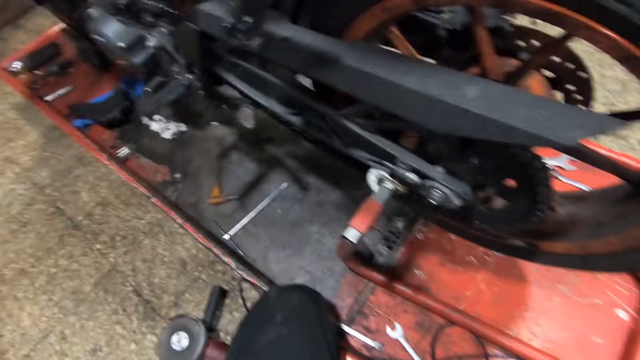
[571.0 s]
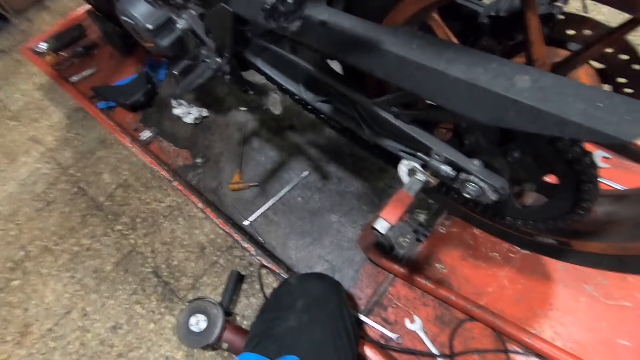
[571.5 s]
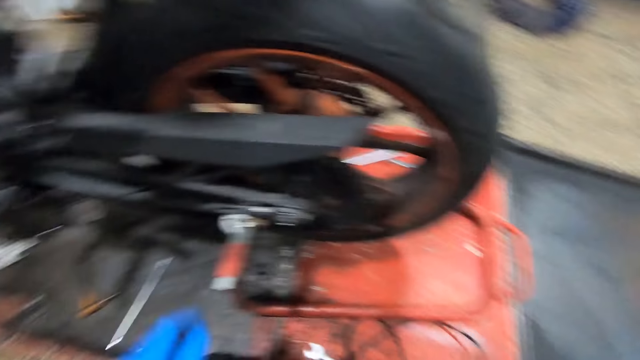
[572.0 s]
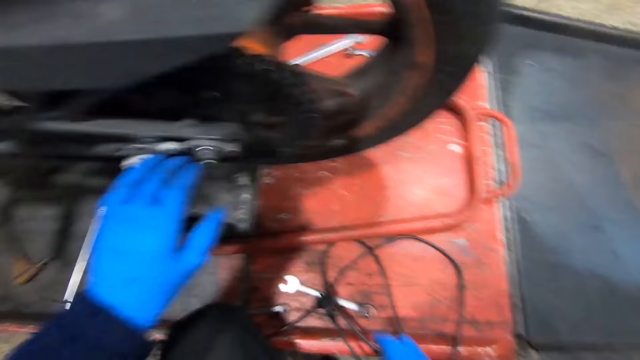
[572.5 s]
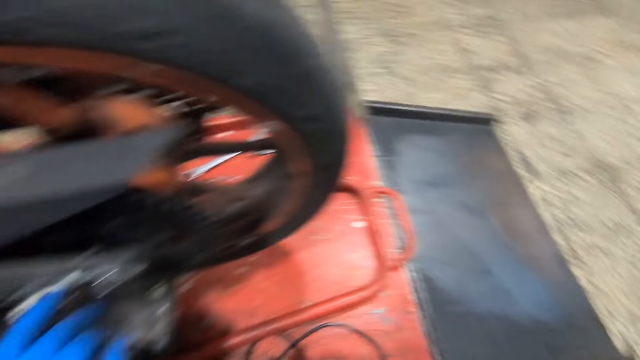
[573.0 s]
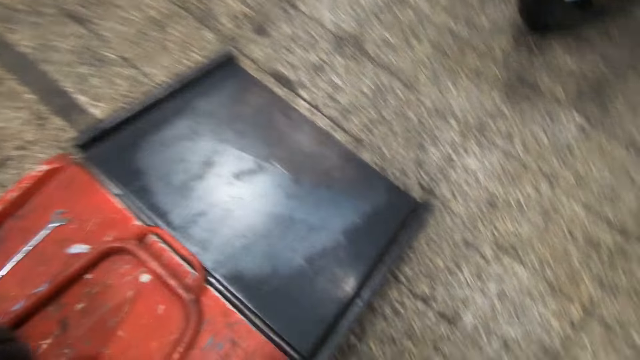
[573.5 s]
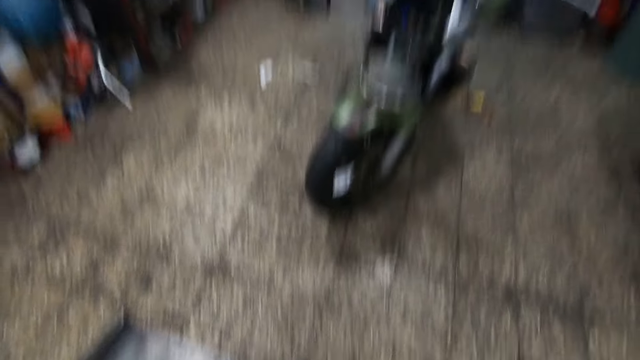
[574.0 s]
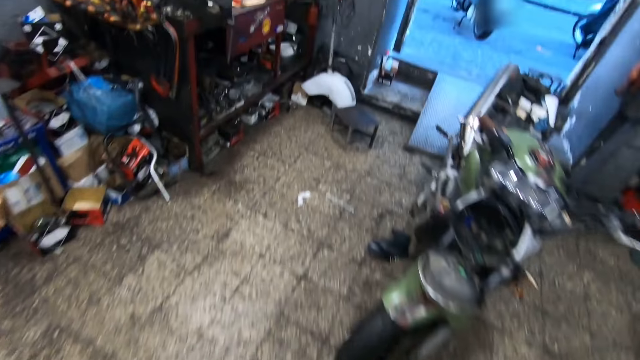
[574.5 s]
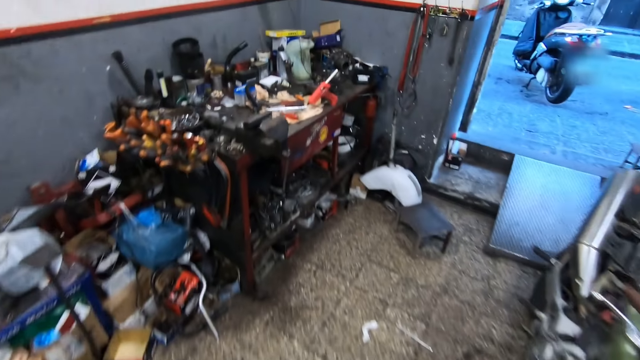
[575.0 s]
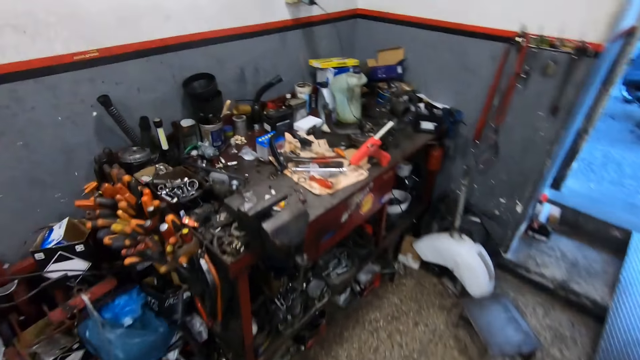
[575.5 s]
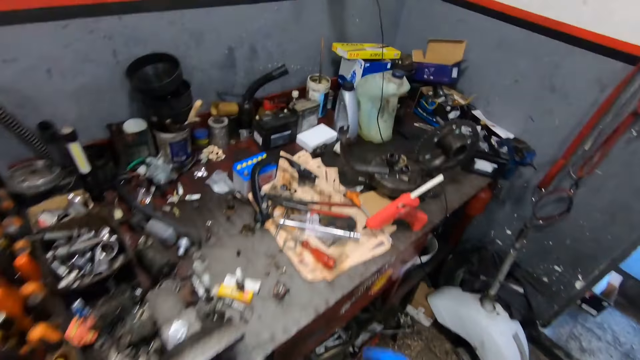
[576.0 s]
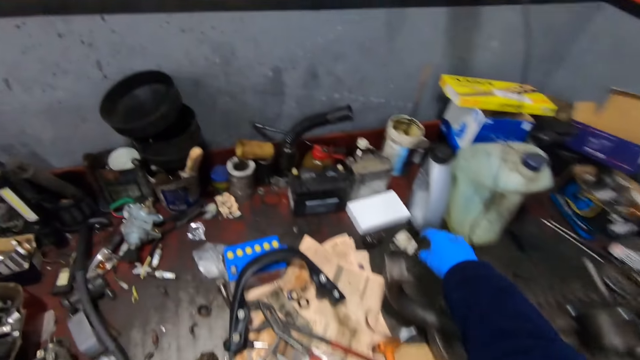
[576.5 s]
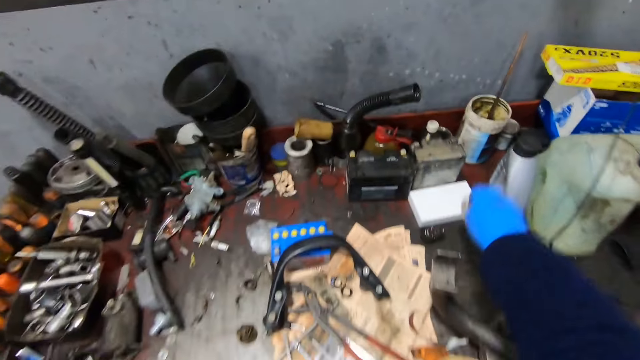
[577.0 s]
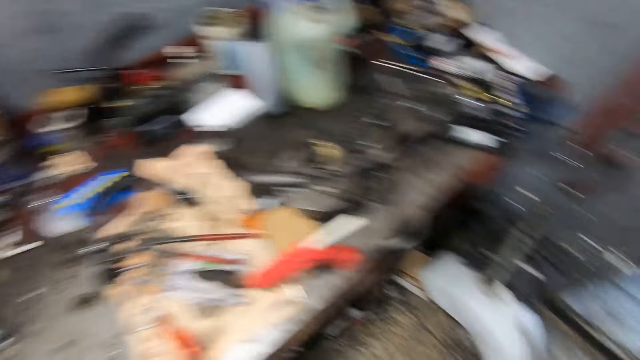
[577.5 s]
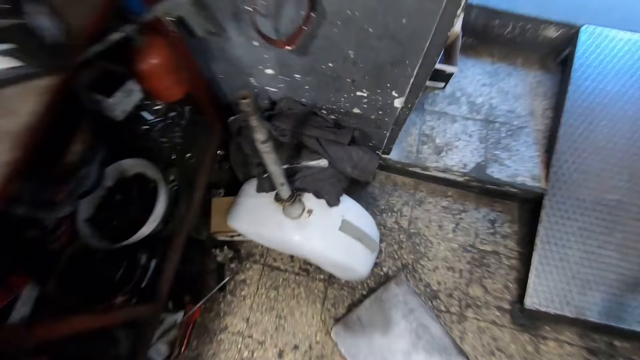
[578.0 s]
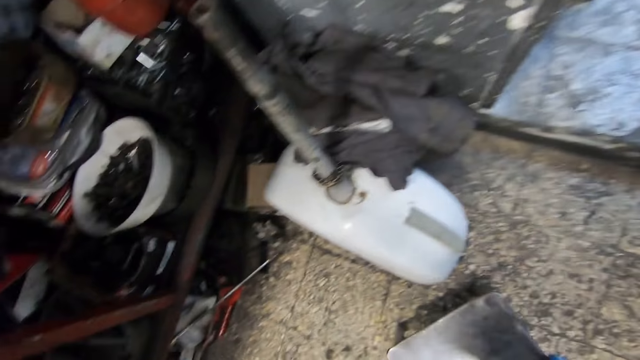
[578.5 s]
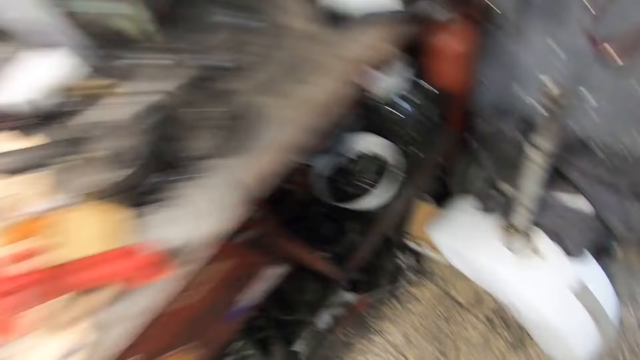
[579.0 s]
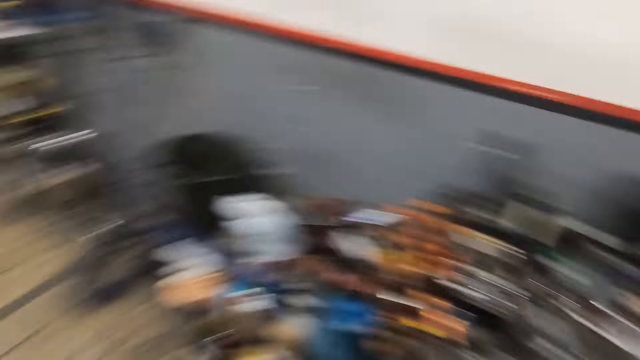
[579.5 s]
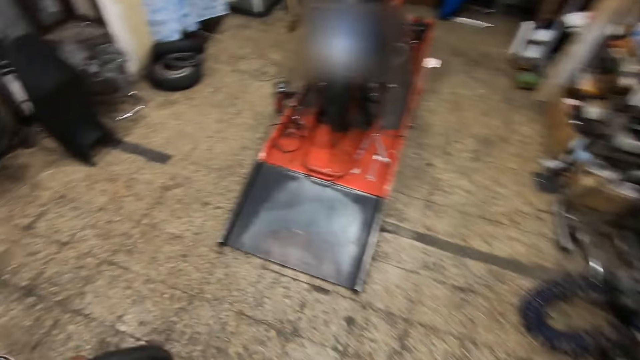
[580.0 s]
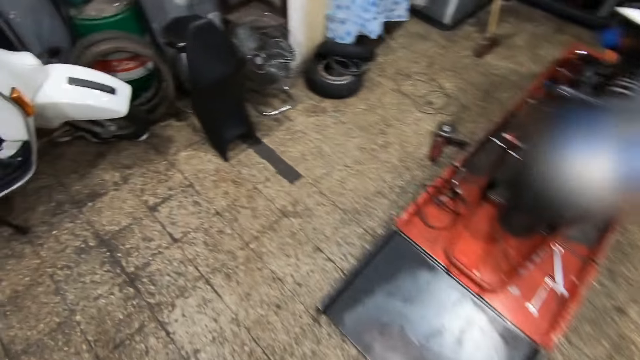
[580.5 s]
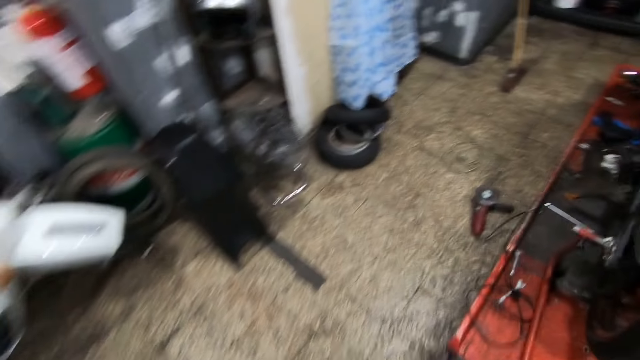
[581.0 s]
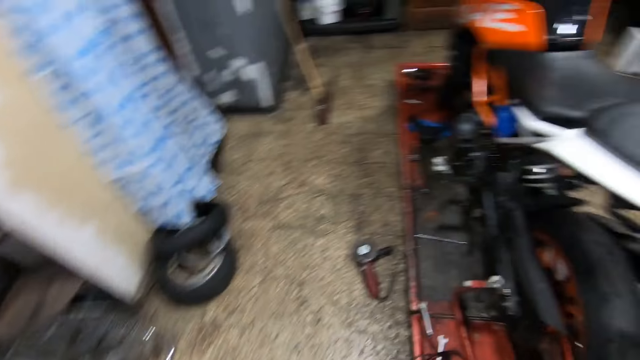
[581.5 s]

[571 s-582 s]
The camera wearer puts his hand on the tire. He stands beside the motorcycle. He walks around the workshop. He picks up an adapter on the table with his gloved right hand. He picks up a stool from the ground with his gloved right hand. He walks around the workshop.

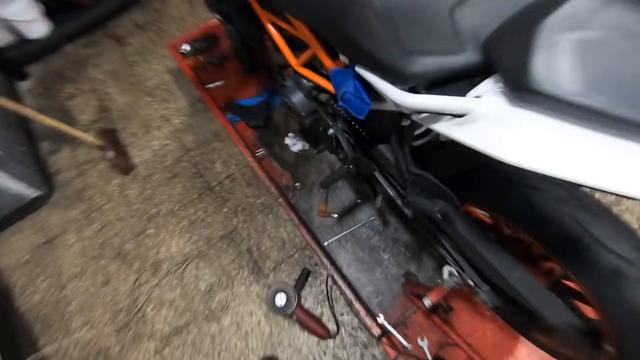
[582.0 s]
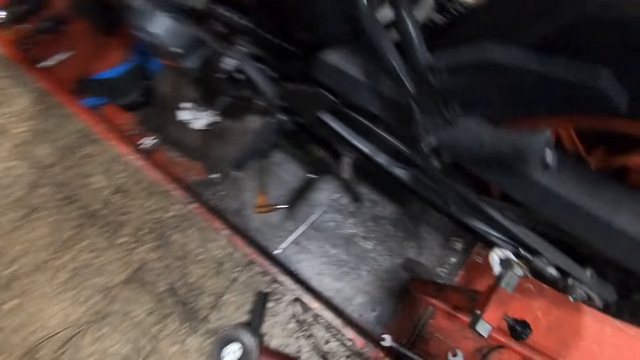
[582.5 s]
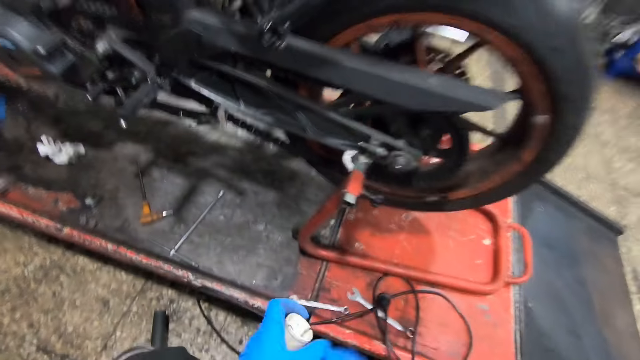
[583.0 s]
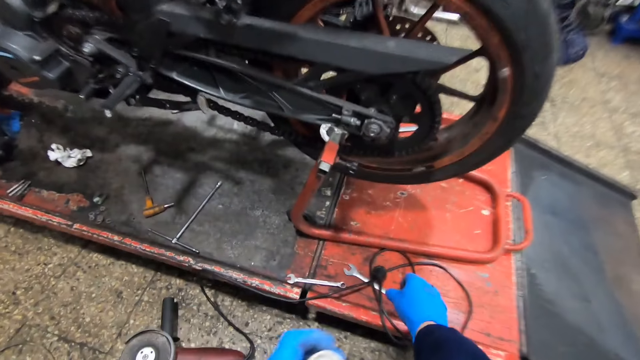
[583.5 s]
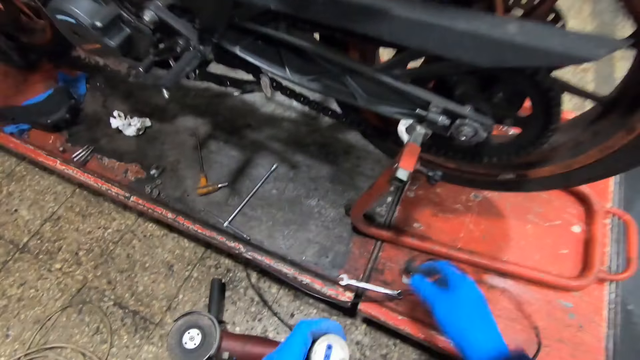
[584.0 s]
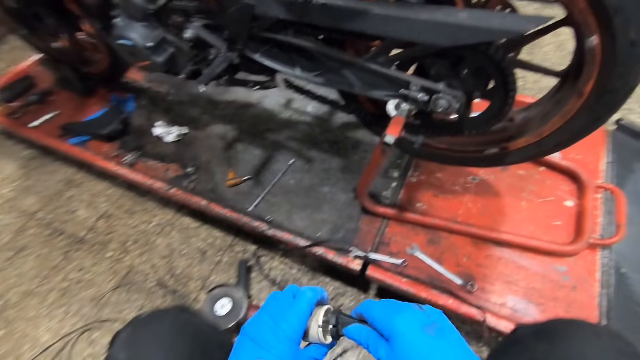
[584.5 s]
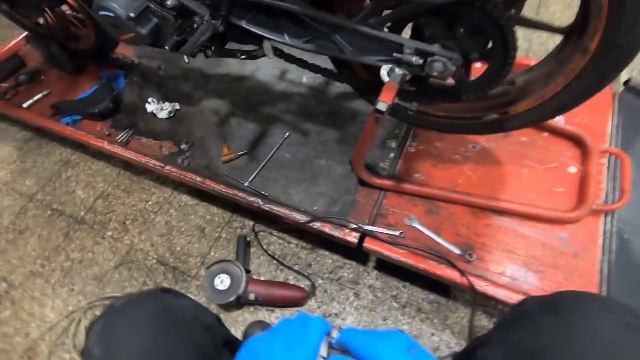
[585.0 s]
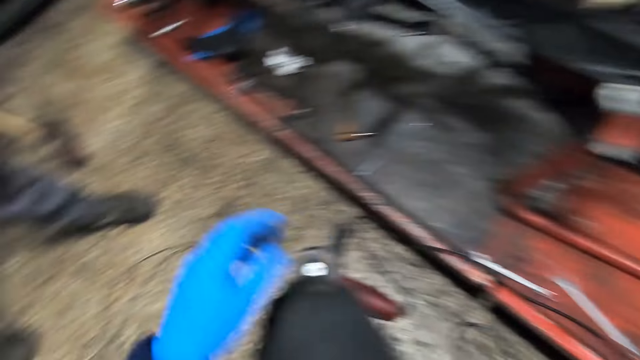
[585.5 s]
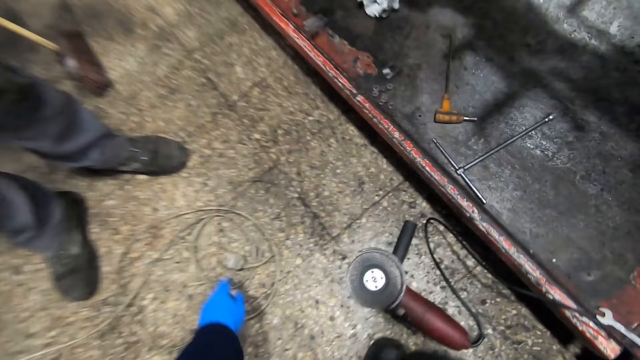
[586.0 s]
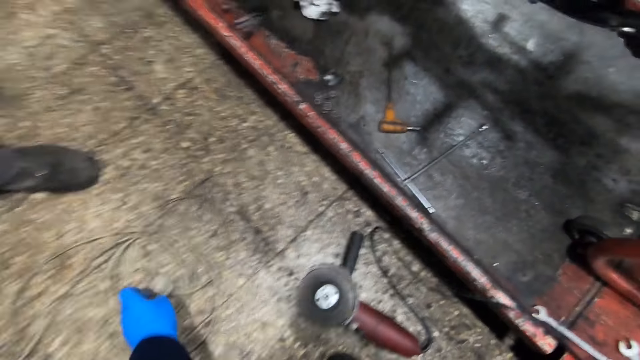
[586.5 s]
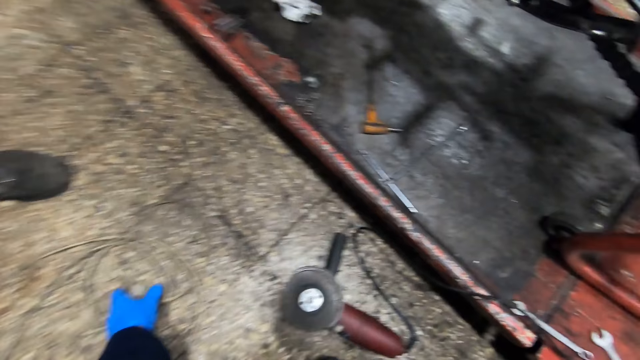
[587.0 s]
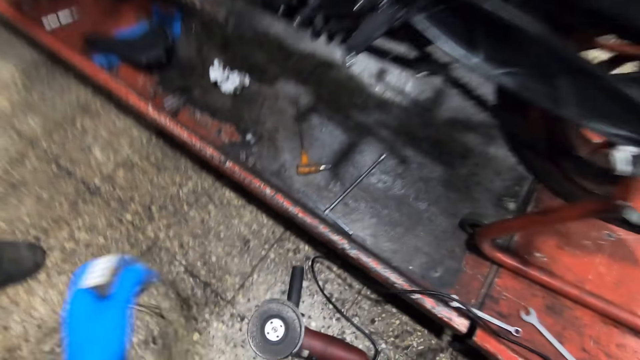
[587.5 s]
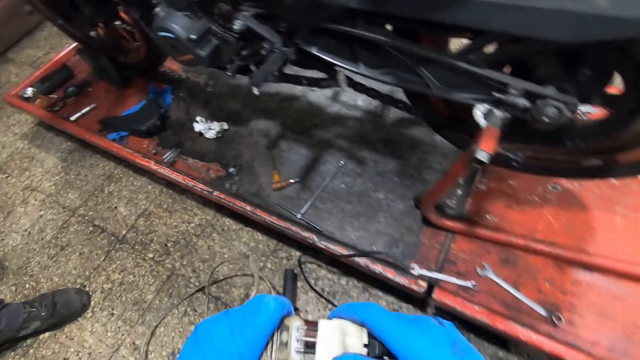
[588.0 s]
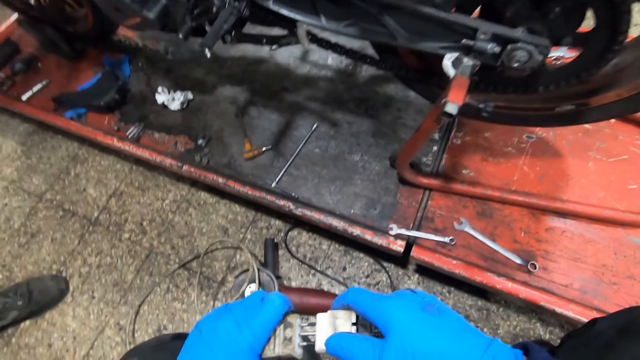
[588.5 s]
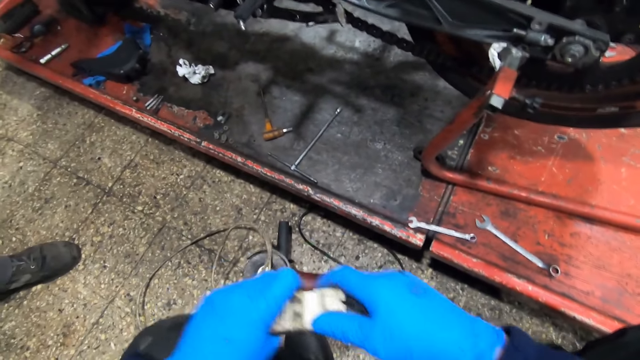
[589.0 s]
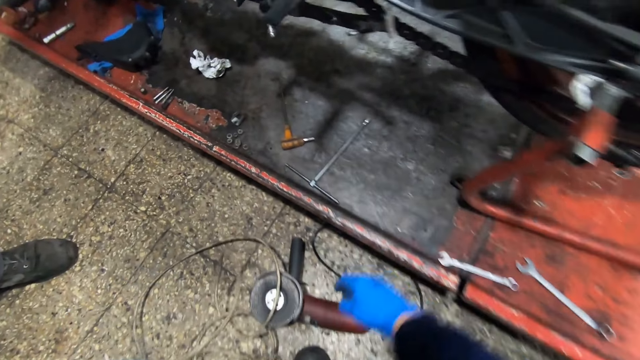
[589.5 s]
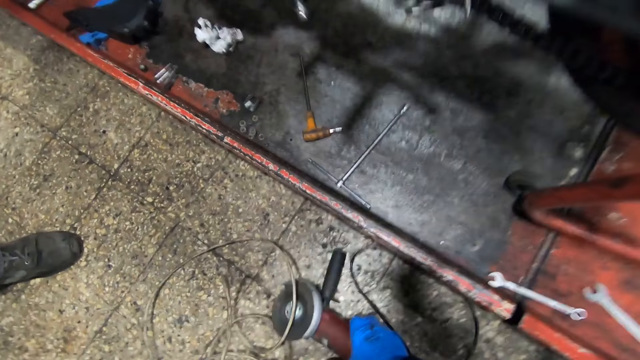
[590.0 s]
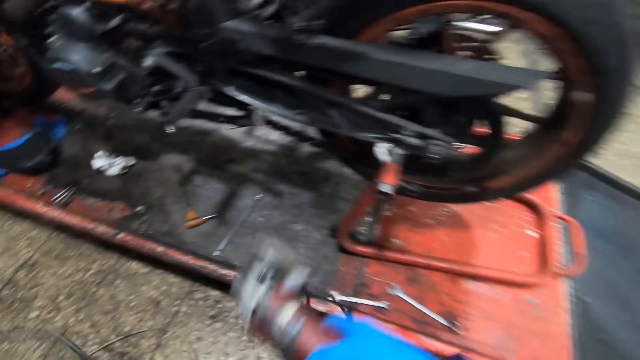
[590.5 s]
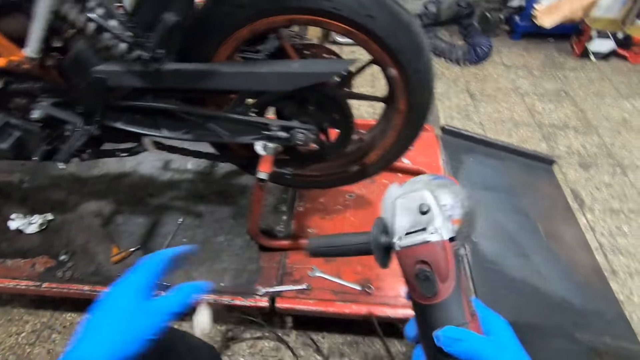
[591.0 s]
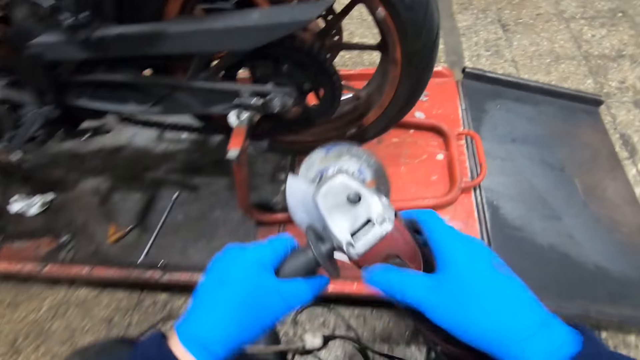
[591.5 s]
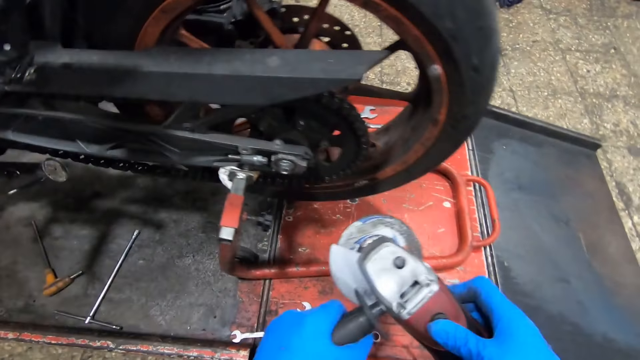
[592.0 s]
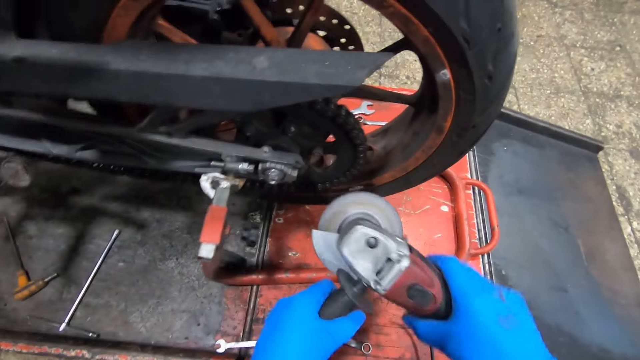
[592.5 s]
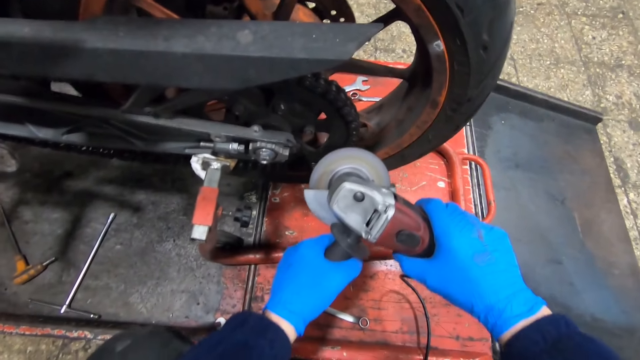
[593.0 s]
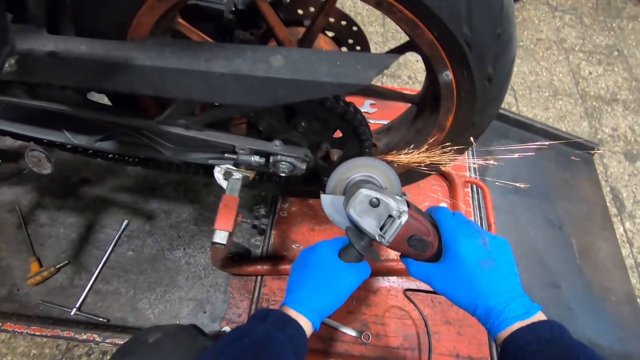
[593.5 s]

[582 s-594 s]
The camera wearer drops the stool on the ground with his gloved right hand. He sits beside the motorcycle. He picks up the saw plug on a platform with his gloved right hand. He connects the saw plug to the adapter with his gloved right hand. A man walks beside the camera wearer. The camera wearer picks up the socket. He connects the adapter to an extension wire with his gloved right hand. He picks up the saw from the ground with his gloved right hand. He holds the saw with his gloved hands. He turns on the saw with his gloved right hand. He cuts the chain with the saw in his gloved hands.
